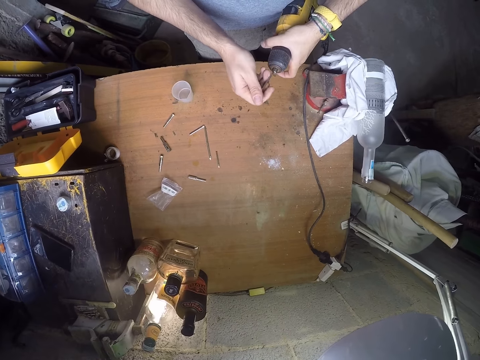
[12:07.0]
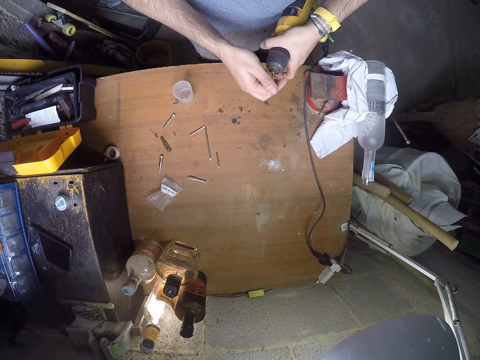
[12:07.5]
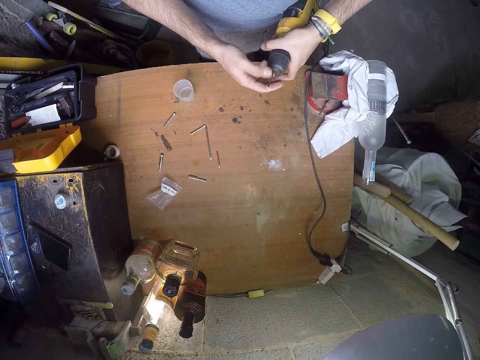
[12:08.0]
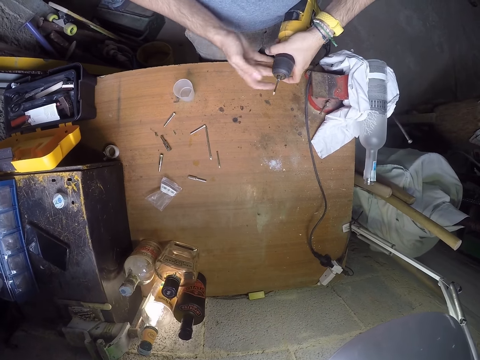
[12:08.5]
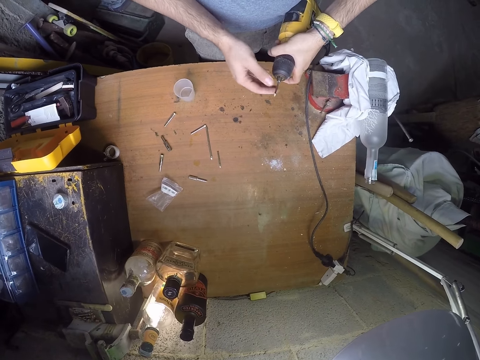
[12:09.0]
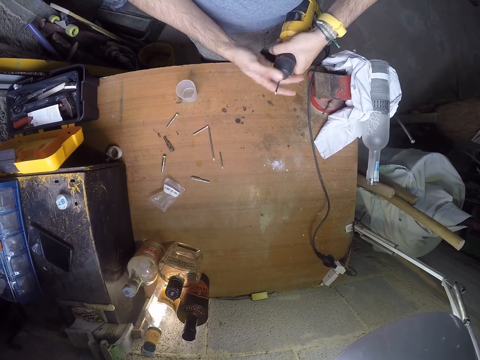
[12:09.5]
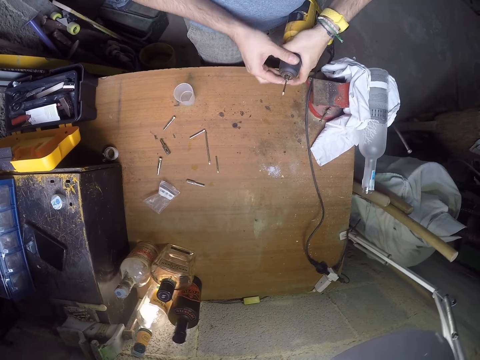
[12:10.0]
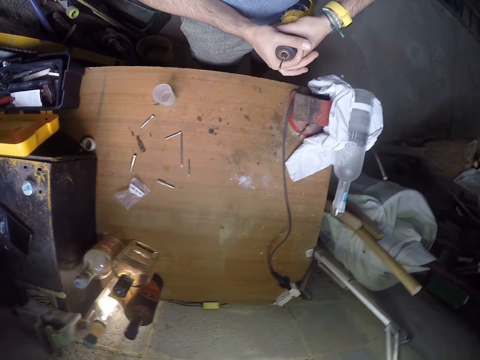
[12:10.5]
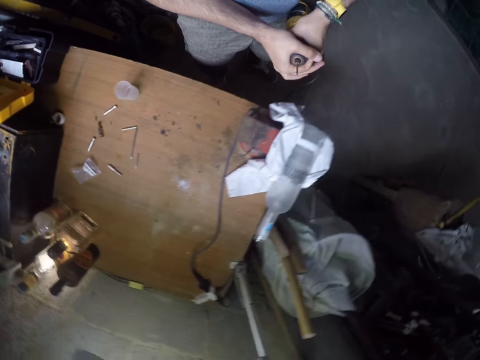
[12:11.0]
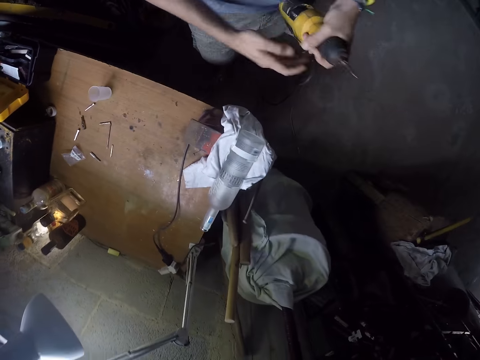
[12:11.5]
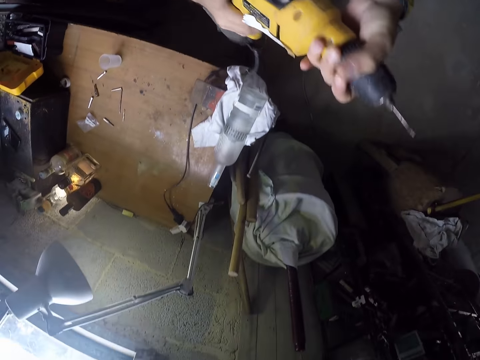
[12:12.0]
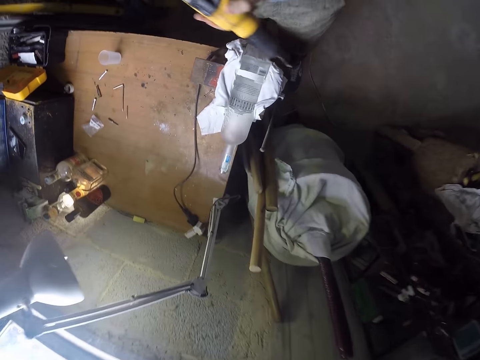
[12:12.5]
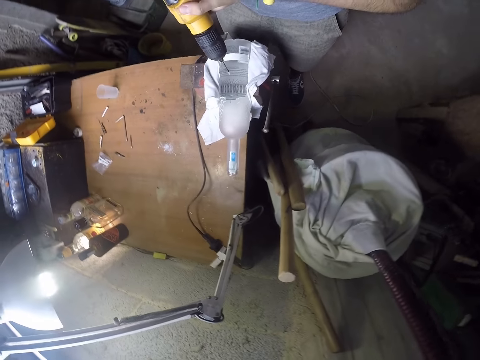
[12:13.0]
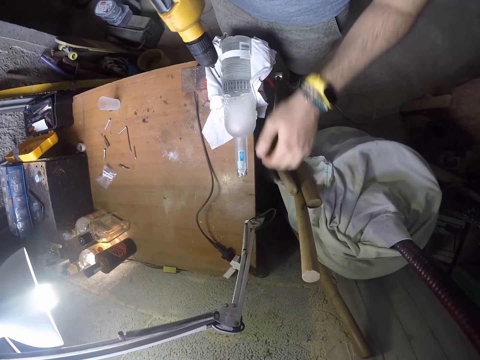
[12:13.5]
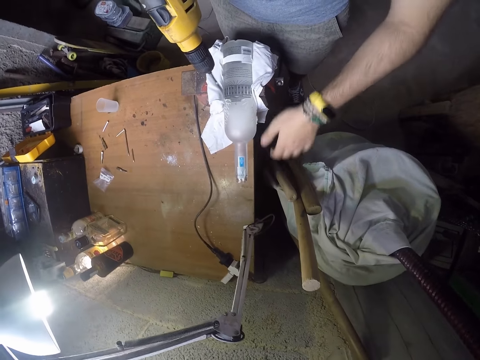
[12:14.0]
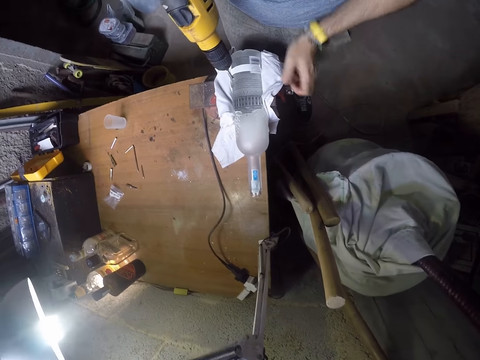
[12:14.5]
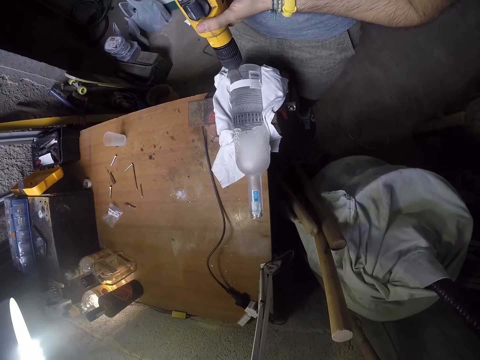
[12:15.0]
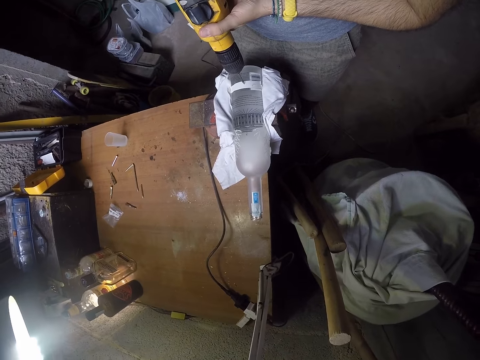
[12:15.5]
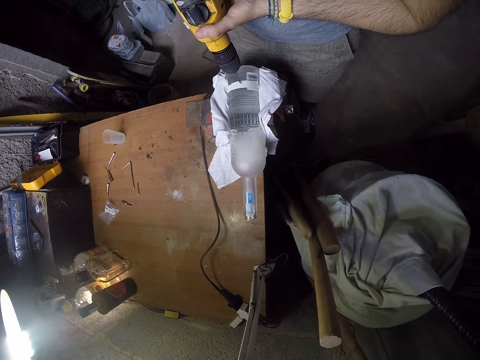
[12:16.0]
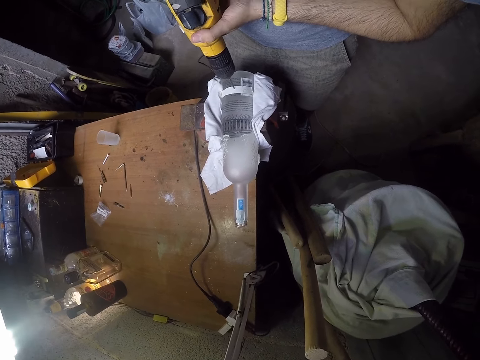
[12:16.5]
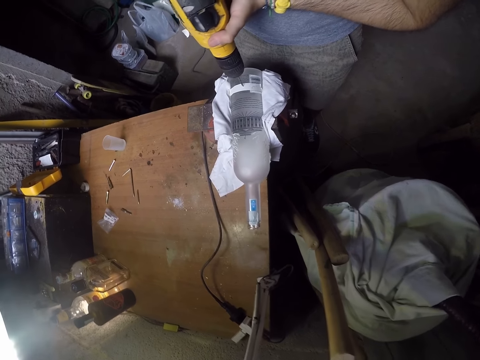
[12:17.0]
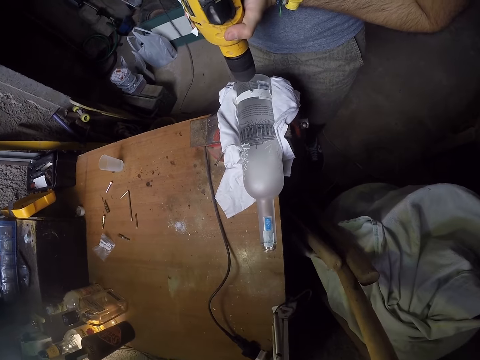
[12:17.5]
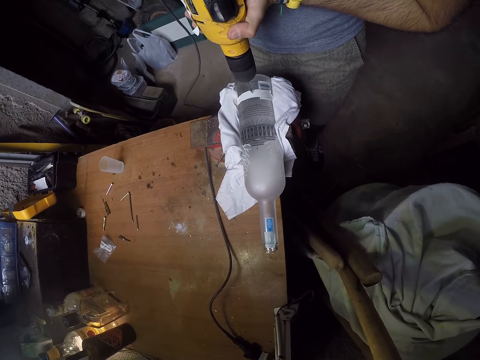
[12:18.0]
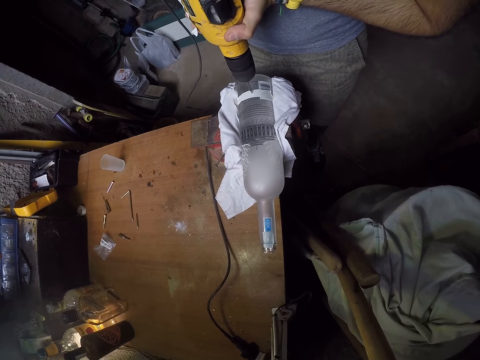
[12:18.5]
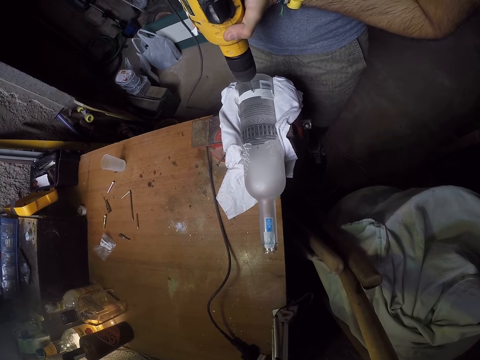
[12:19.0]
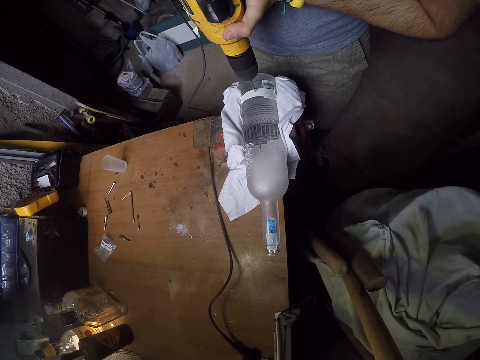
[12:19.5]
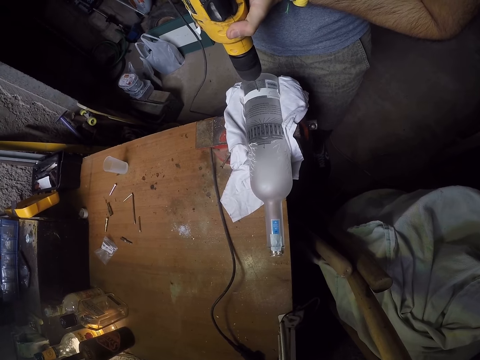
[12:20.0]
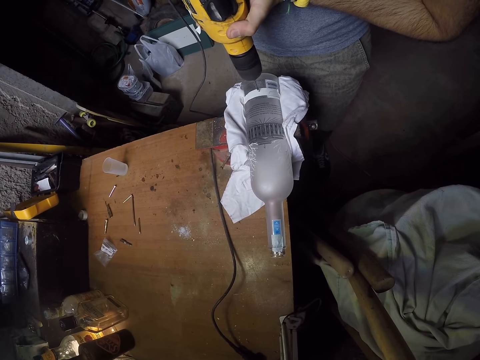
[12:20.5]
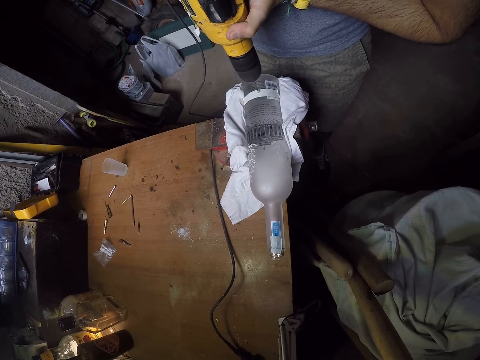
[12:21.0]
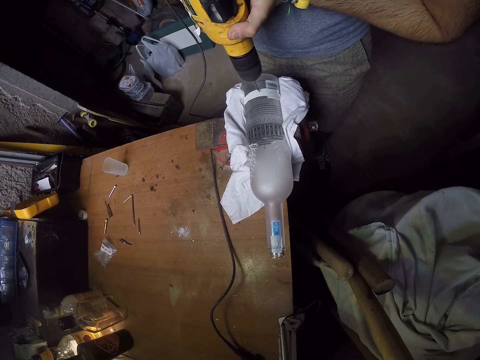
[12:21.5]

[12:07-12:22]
The camera wearer puts the chisel in the hammer drill with his right hand. He rolls the hammer drill with his right hand. He fastens the chuck. He drills a hole on the bottle with the hammer drill in both hands.

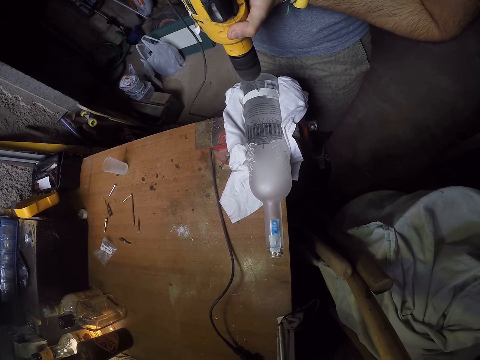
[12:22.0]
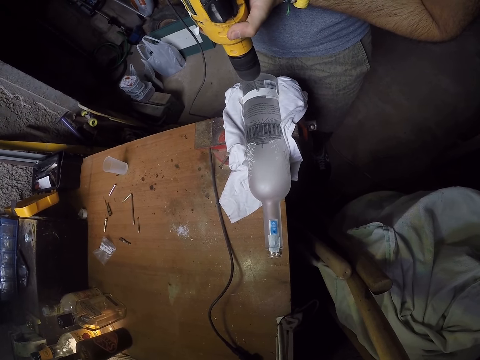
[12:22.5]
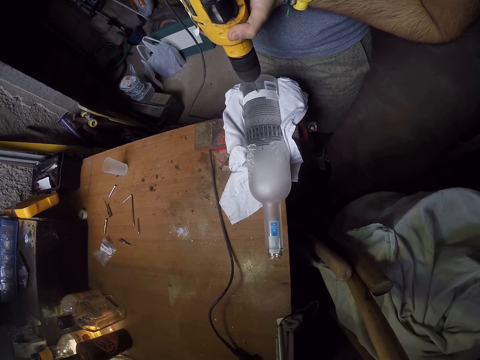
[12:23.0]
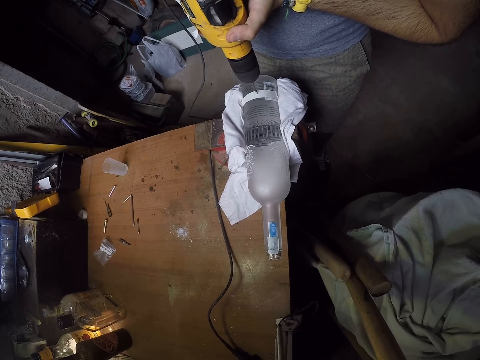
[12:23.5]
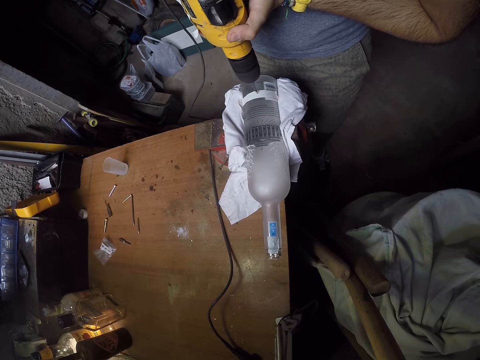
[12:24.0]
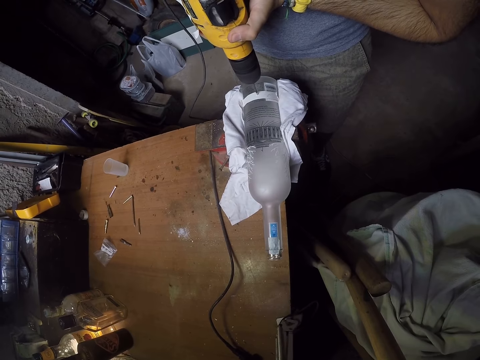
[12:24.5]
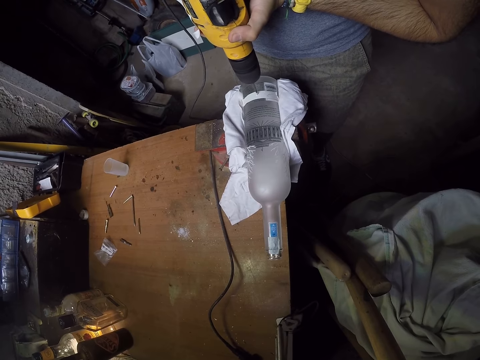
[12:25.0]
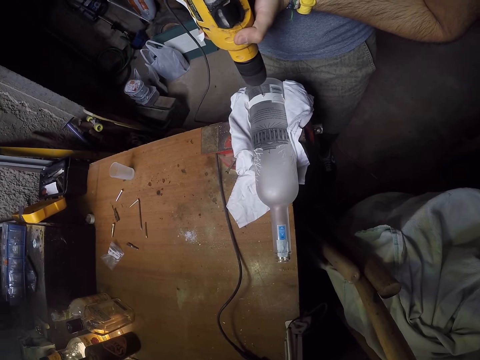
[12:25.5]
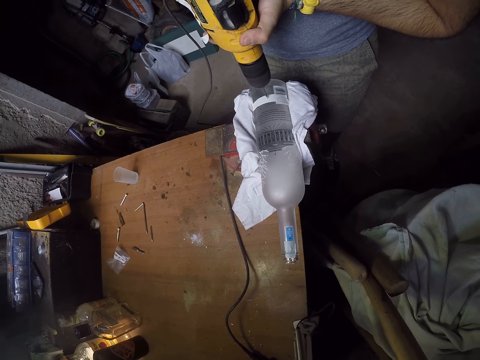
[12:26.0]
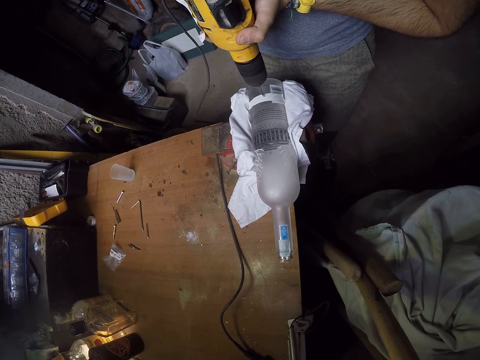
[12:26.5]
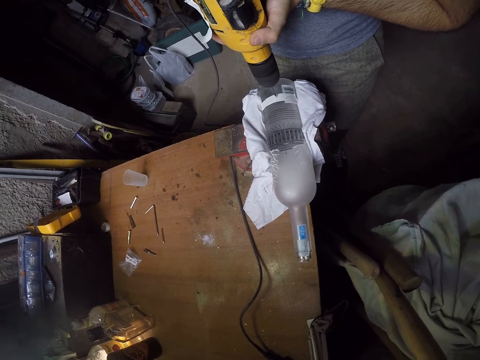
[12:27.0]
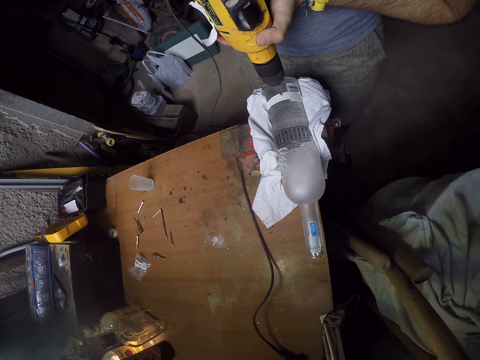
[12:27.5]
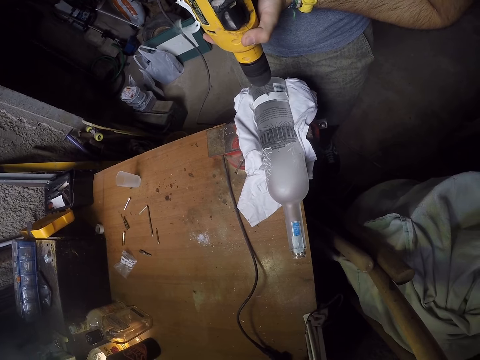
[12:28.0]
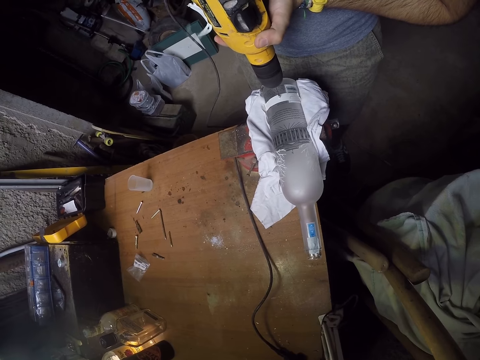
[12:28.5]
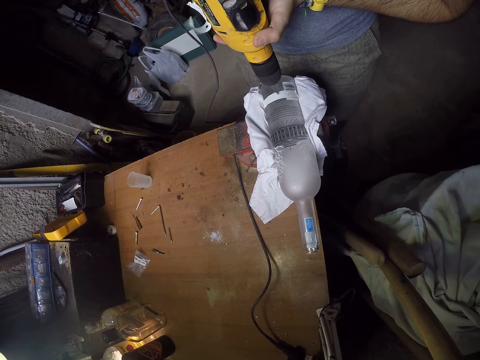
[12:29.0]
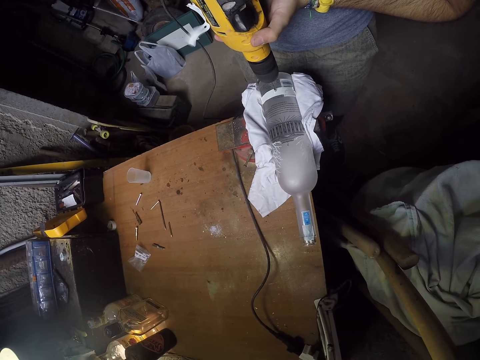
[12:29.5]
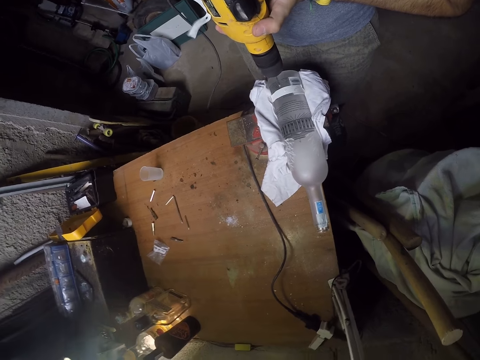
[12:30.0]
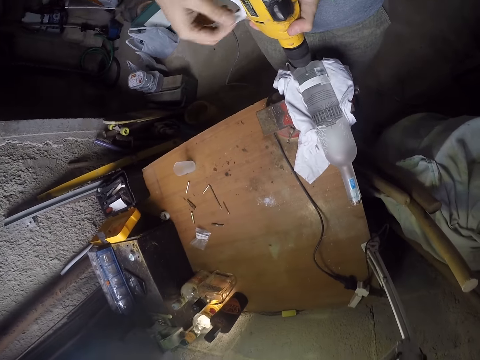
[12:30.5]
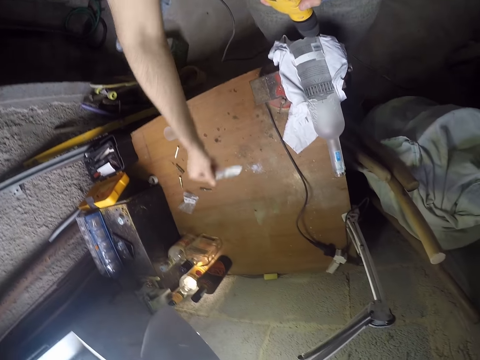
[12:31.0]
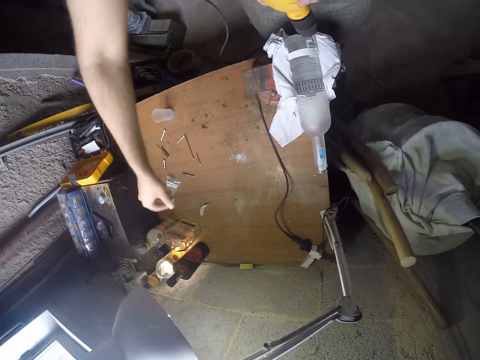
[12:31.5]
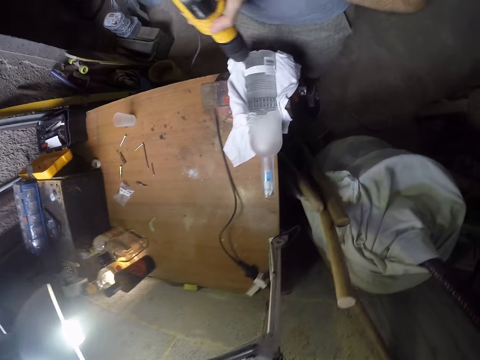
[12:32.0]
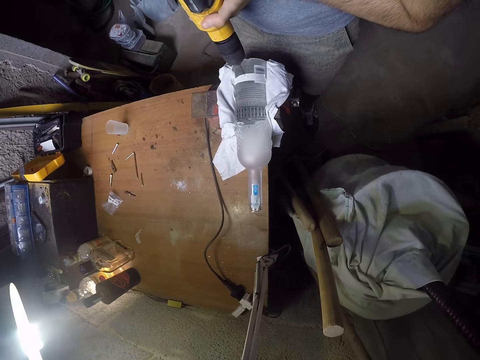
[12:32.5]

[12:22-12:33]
The camera wearer removes the masking tape on the hammer drill with his right hand. He drops the masking tape on the table with his right hand. He grips the hammer drill on the bottom with his right hand. He drills a hole on a bottle with the hammer drill in both hands.
